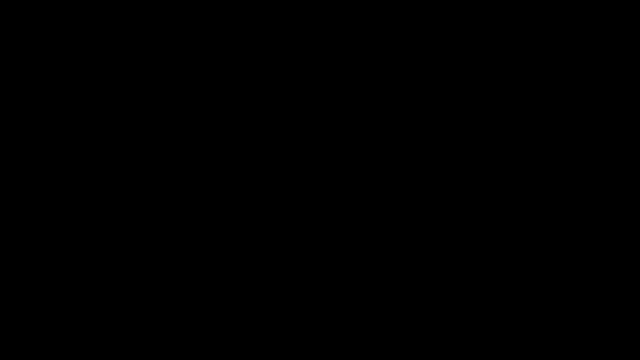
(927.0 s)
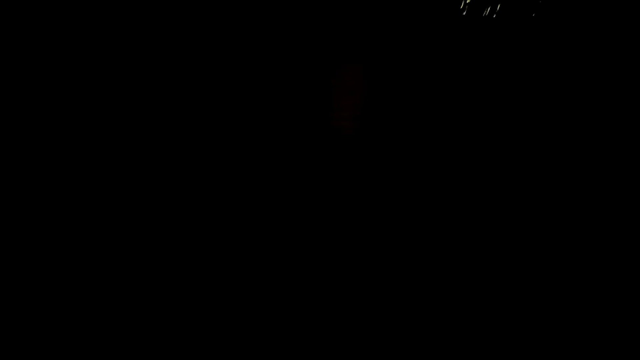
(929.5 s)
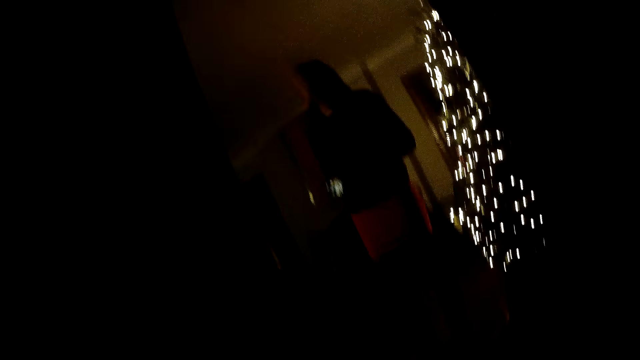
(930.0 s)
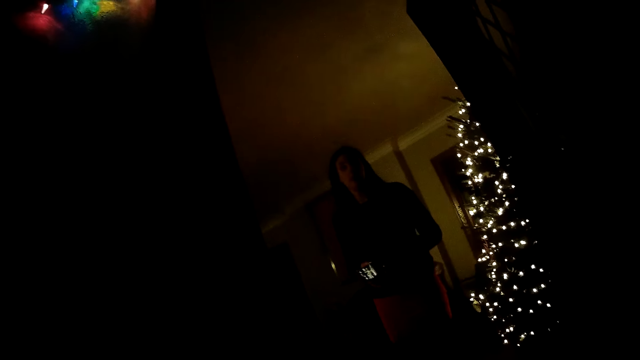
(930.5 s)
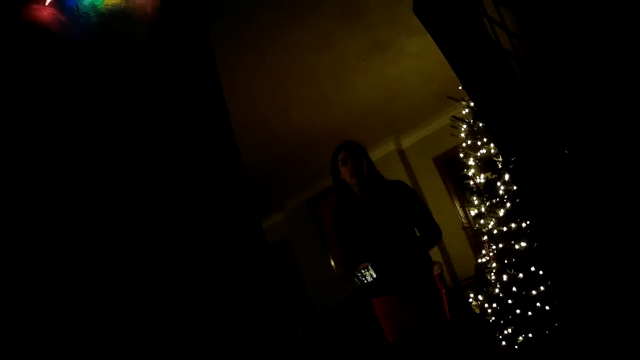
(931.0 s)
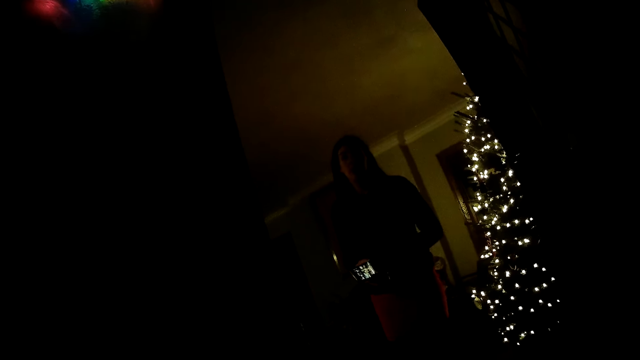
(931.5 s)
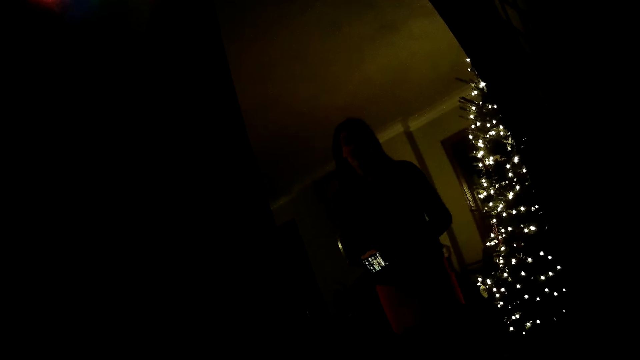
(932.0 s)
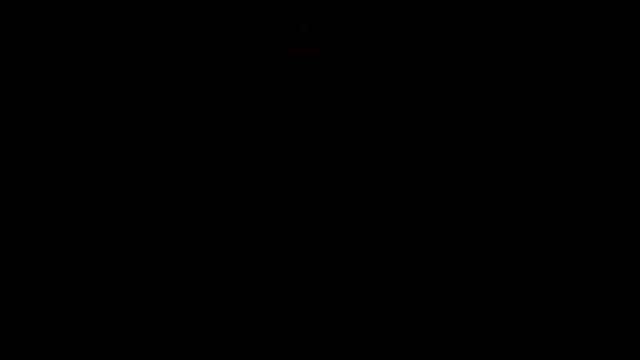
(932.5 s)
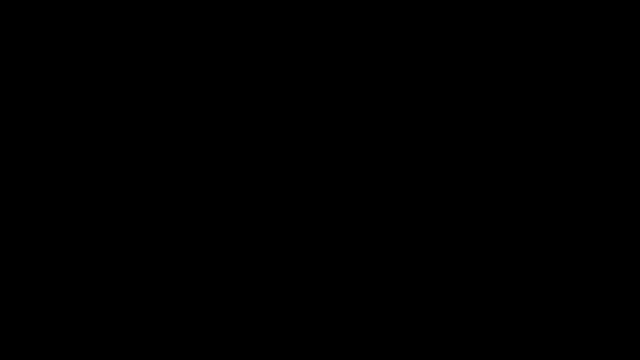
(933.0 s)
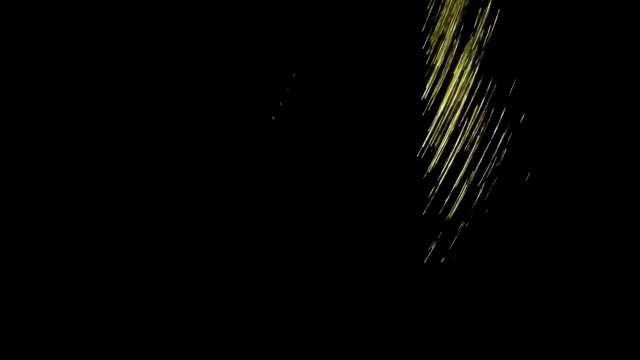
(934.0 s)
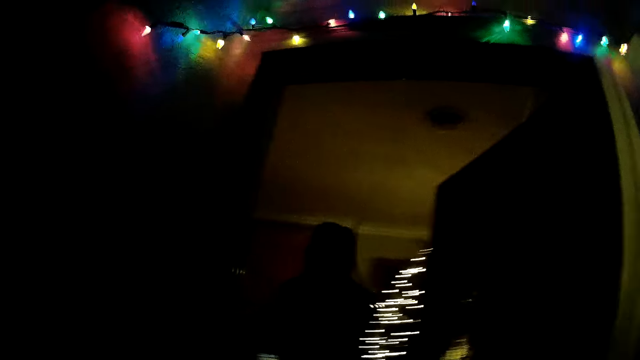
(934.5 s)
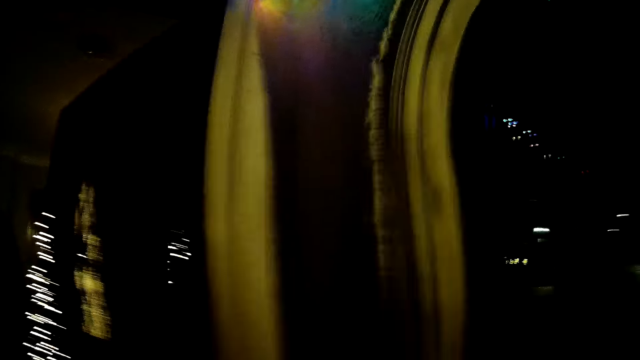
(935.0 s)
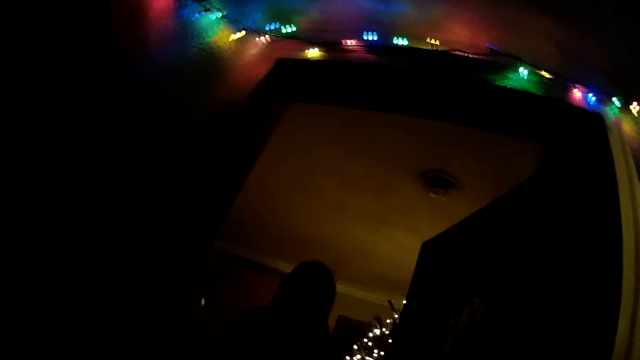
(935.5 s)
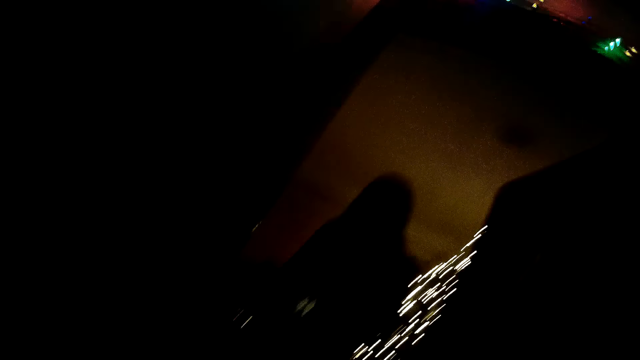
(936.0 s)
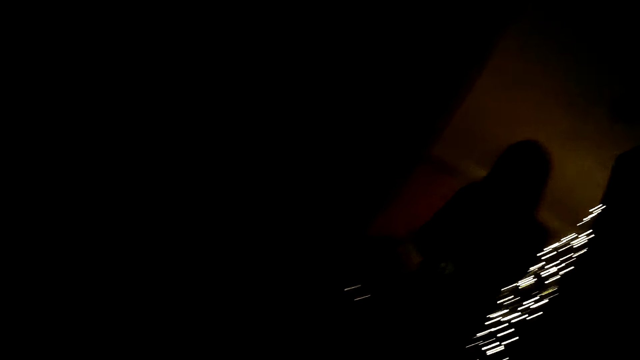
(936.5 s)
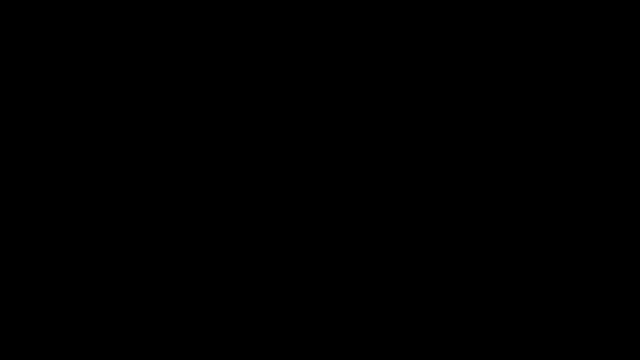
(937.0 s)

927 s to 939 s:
The camera wearer interacts with a lady. They do something. They stare at the lady. They look around the compound.
